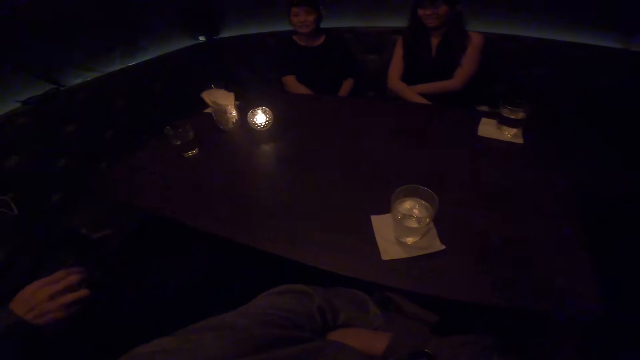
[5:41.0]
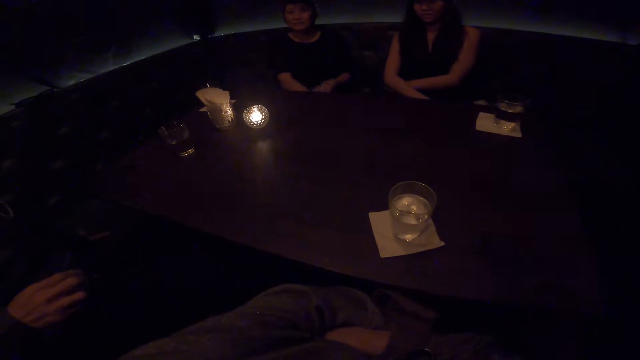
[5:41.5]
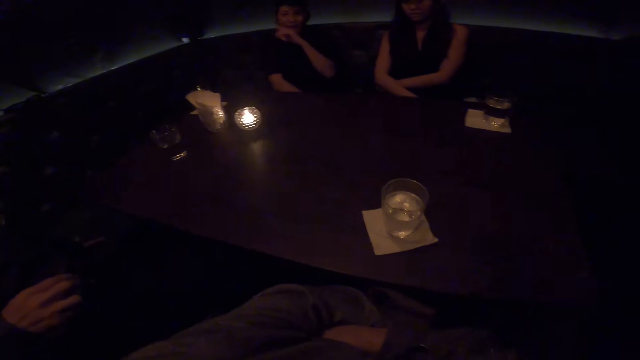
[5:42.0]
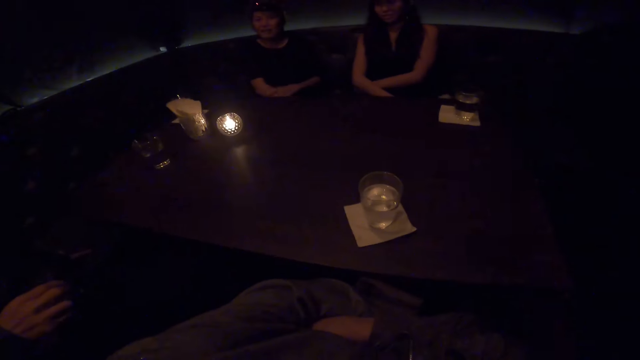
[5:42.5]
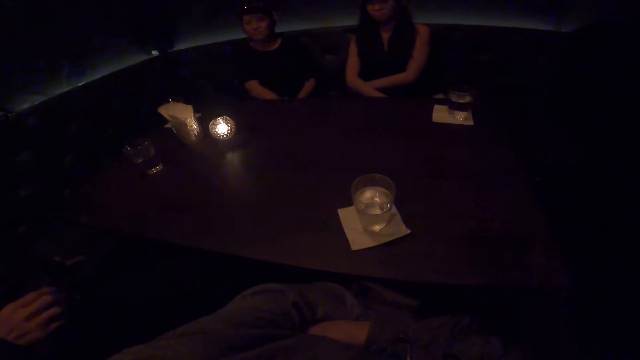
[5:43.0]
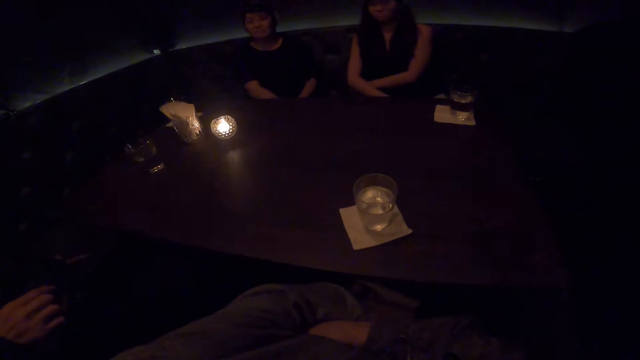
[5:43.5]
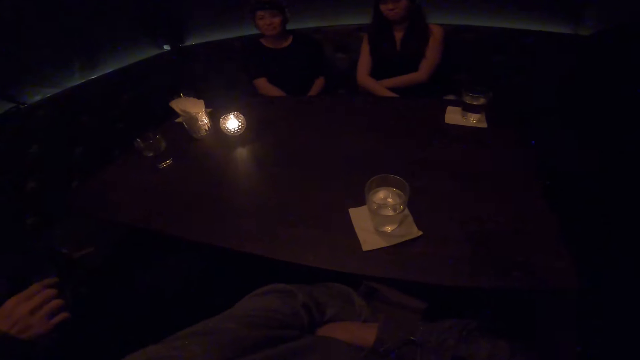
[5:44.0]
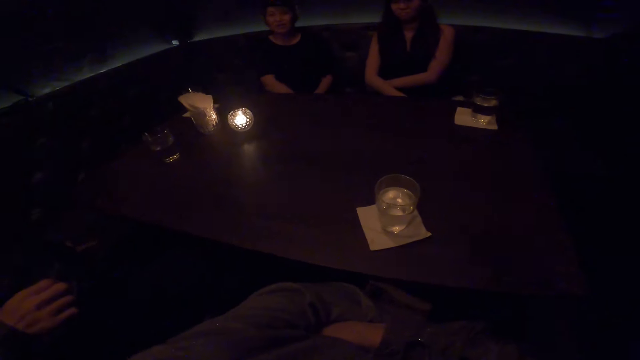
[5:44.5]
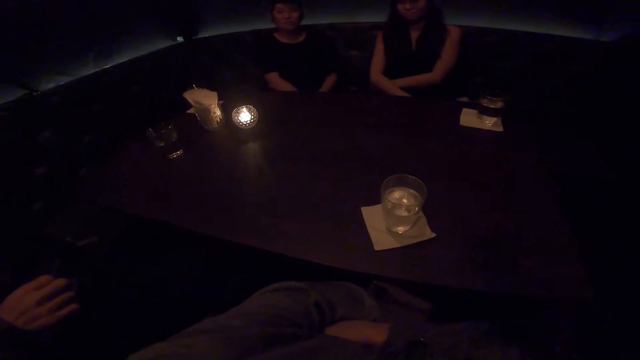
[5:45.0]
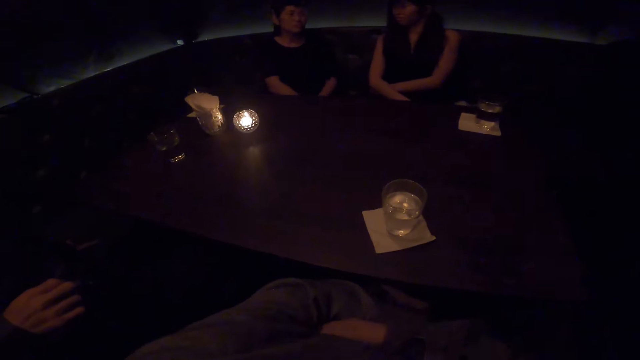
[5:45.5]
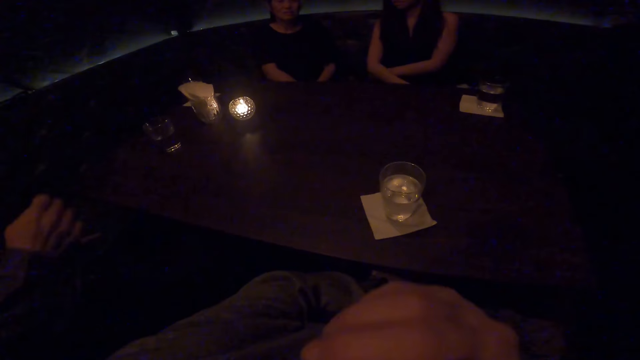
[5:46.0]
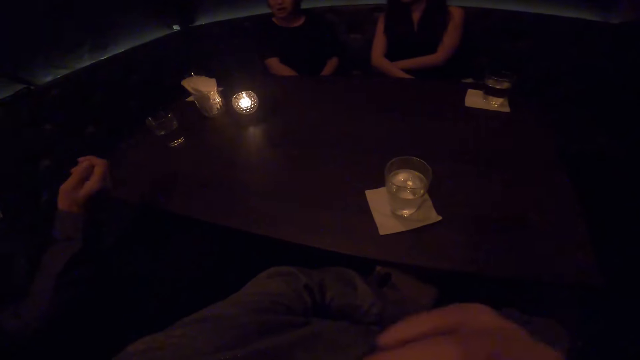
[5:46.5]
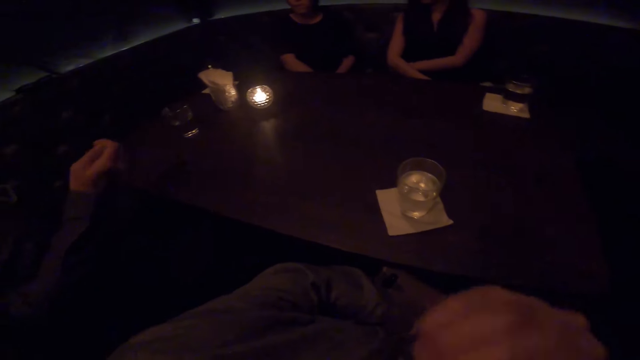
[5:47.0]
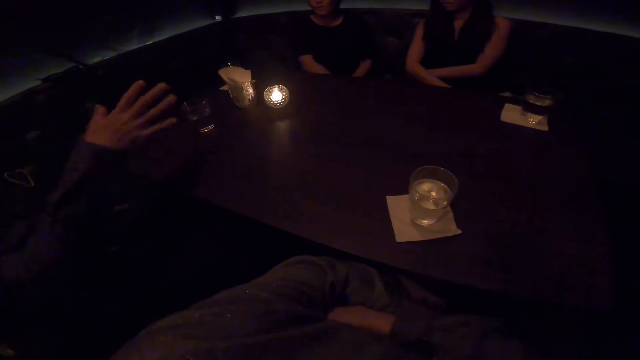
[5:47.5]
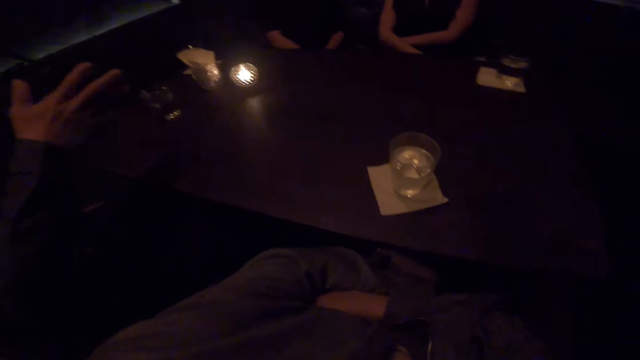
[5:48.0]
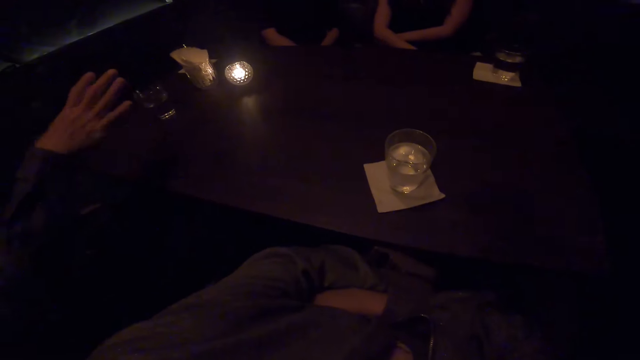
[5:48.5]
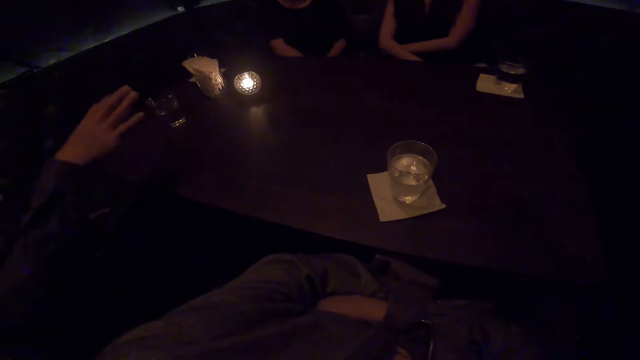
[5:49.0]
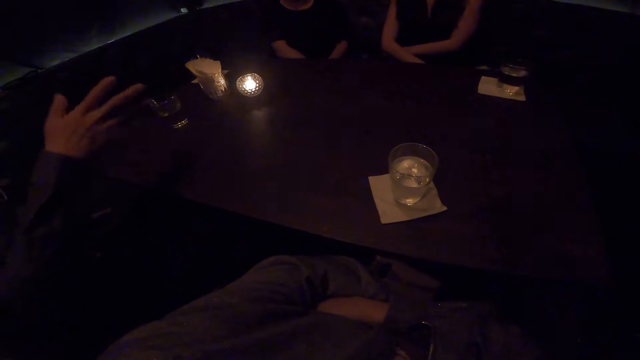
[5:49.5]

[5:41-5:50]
The camera wearer touches her face with her left hand. A person talks to another person.

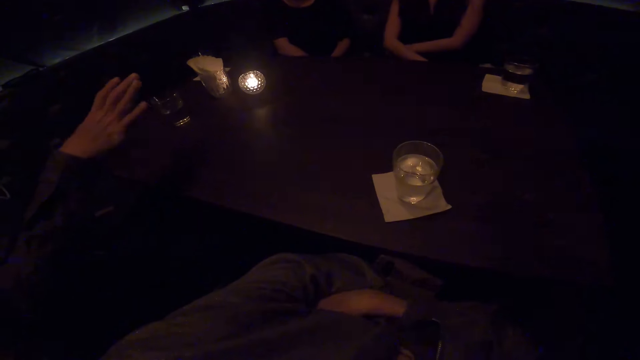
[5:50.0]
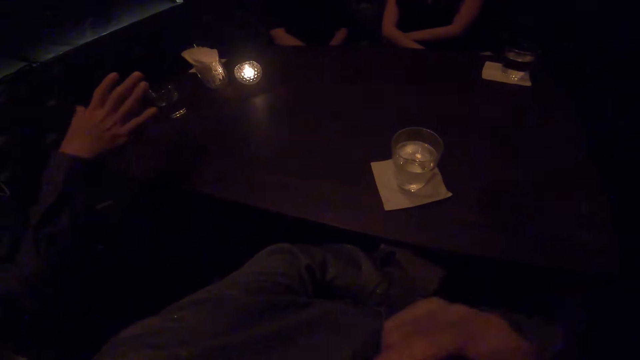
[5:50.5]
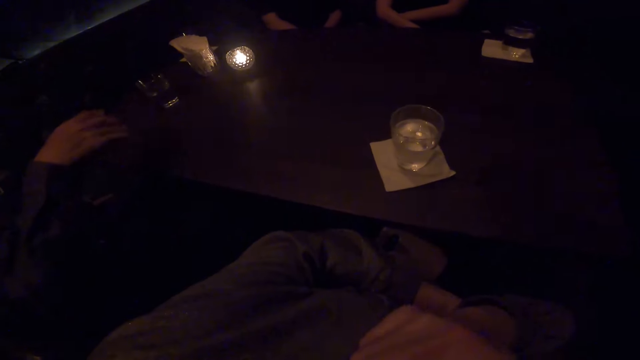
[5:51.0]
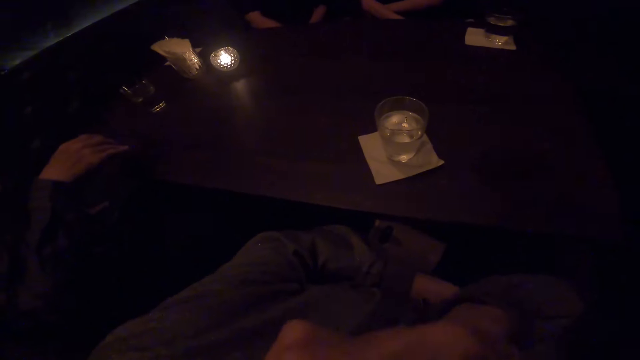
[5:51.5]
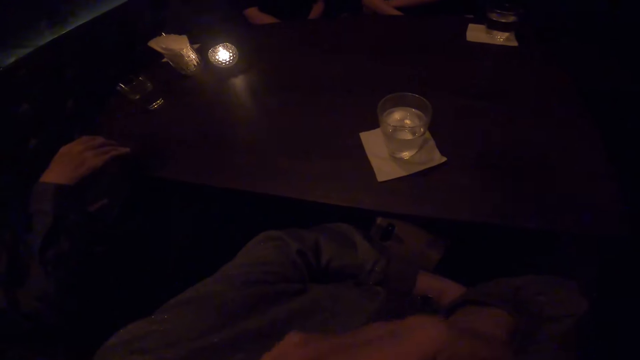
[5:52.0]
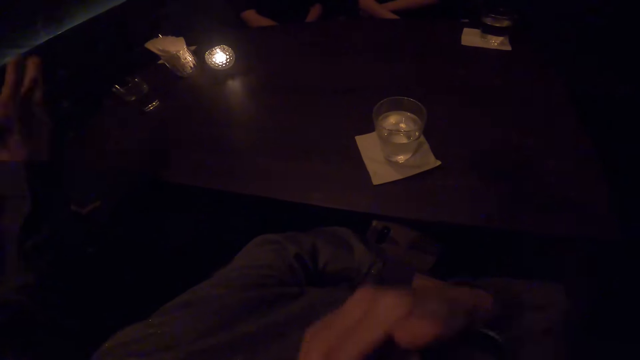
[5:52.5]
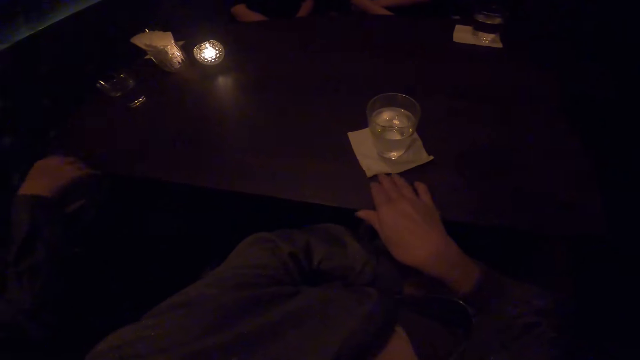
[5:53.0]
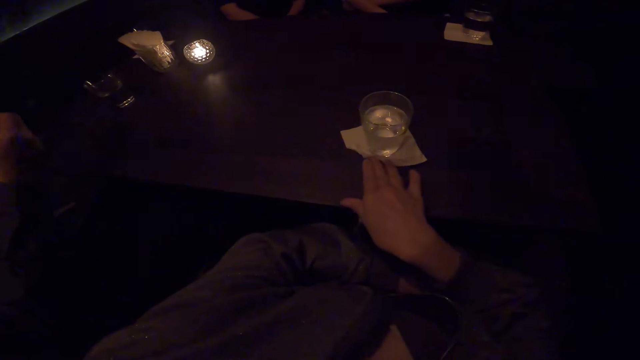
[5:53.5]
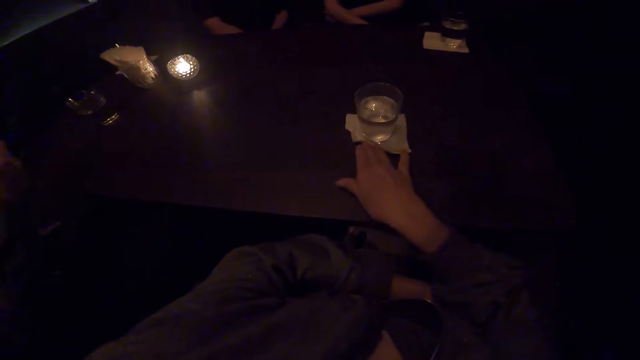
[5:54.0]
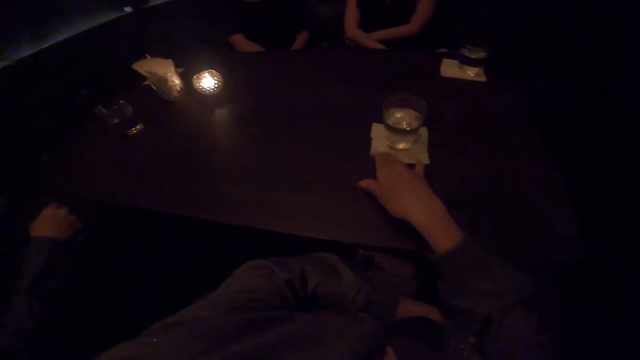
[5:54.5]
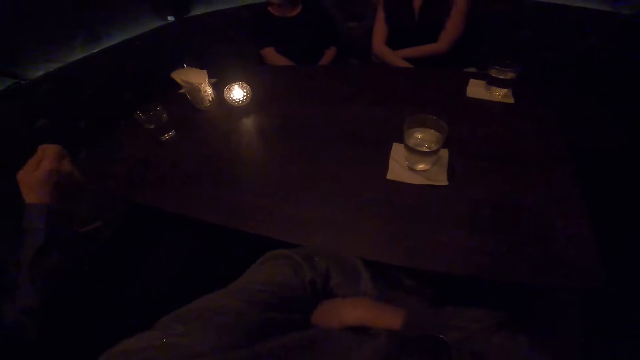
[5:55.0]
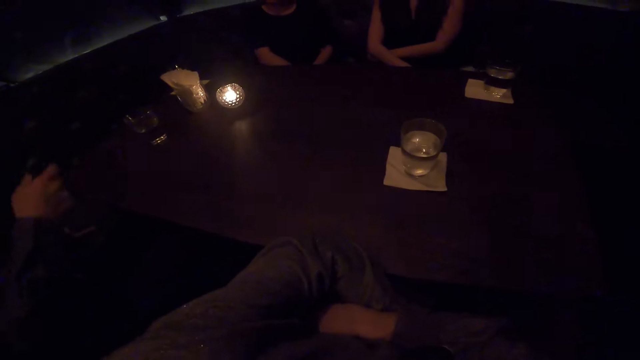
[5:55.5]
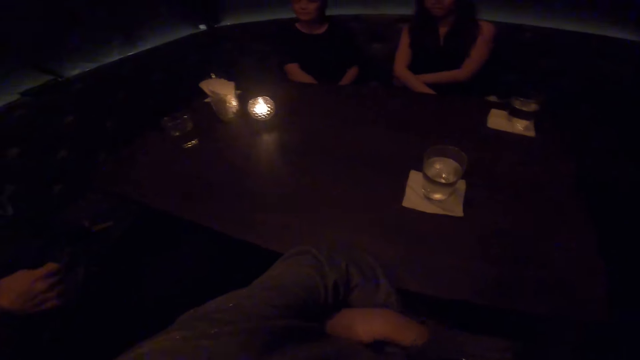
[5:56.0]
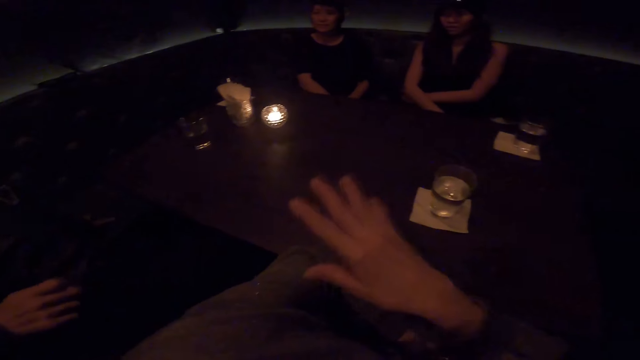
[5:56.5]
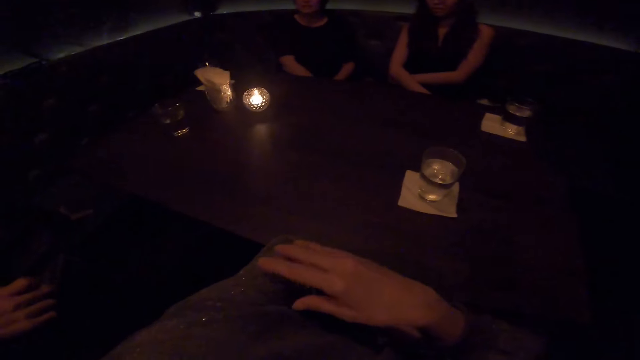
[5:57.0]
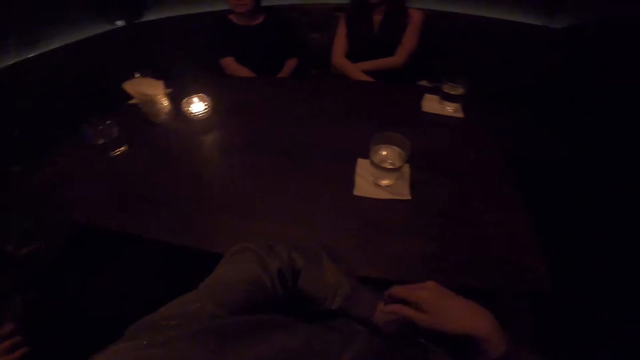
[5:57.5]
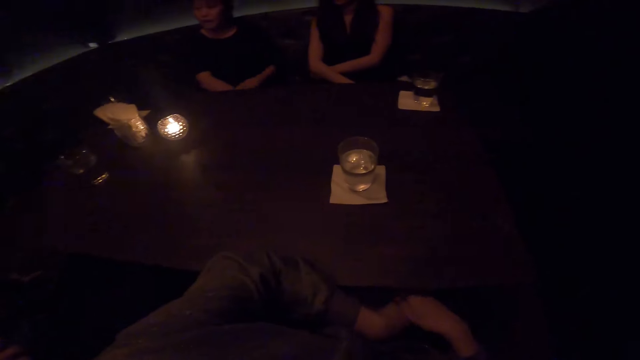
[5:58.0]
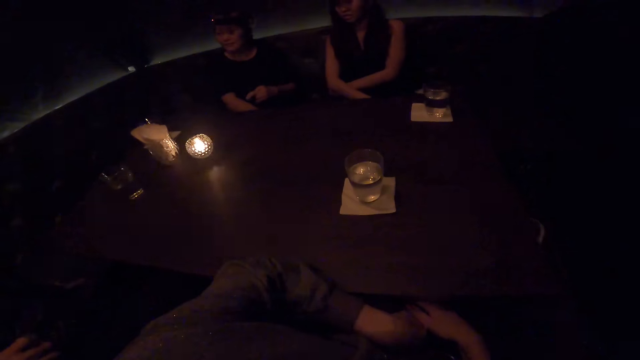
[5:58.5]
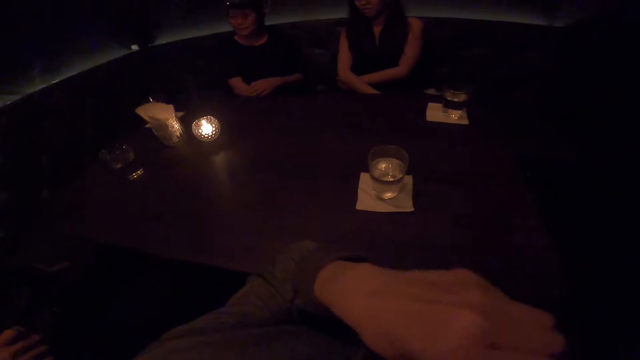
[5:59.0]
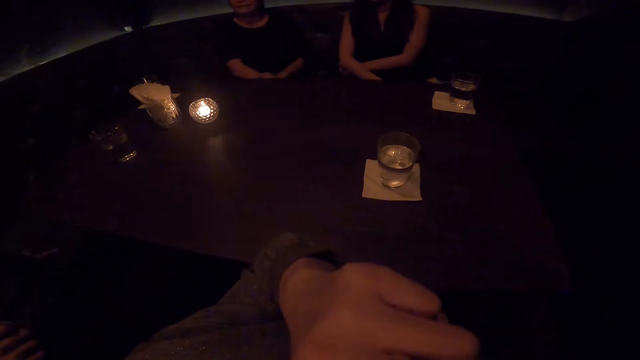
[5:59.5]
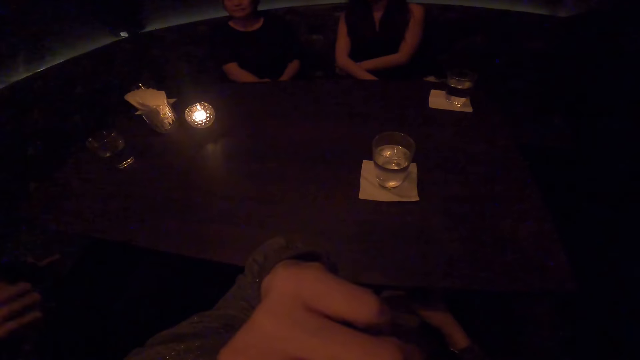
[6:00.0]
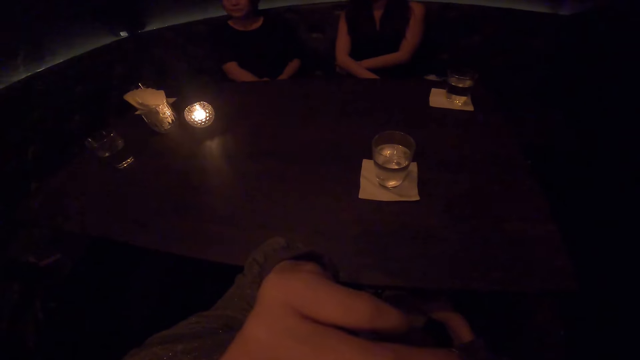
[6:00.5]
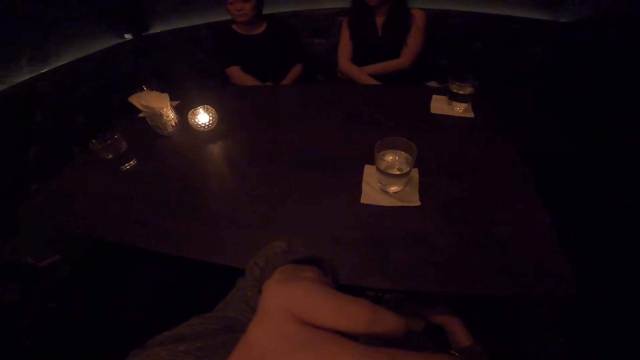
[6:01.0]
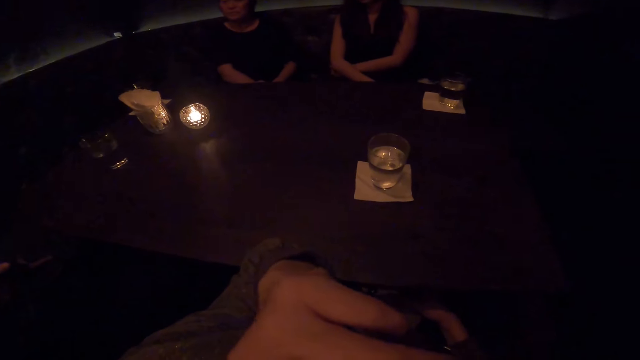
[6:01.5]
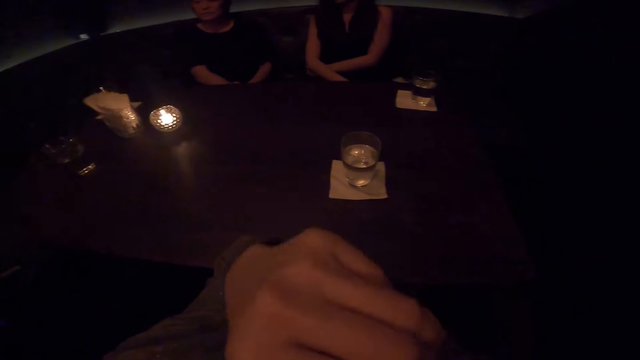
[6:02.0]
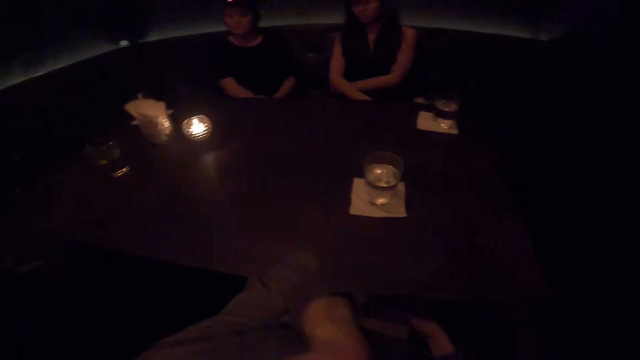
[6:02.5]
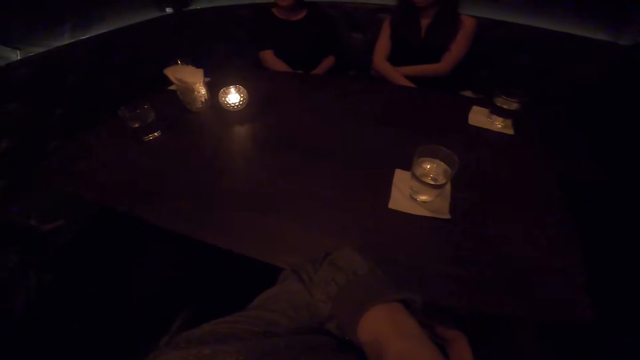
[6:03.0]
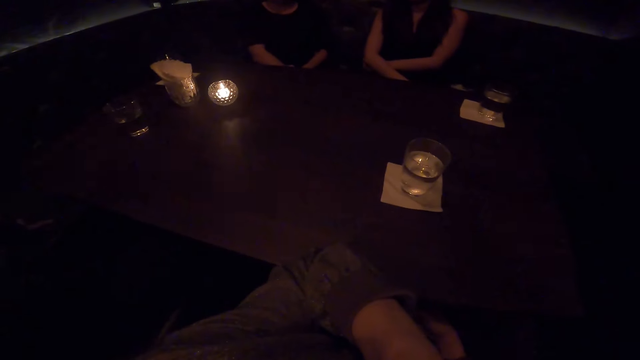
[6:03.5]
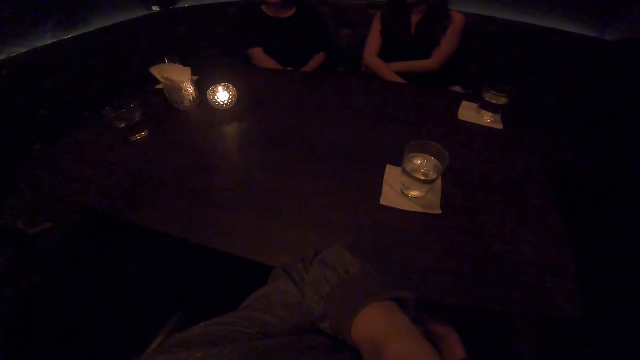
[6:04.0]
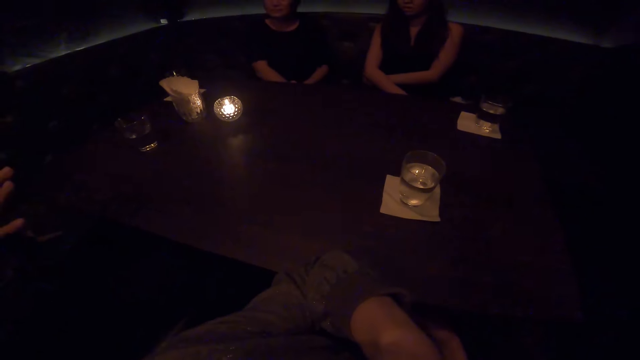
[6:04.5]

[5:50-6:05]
The camera wearer cleans her mouth with her right hand. She pushes a cup of water forward on the table with her right hand. She interacts with a man, a woman and another woman. She talks to a person. Another person talks to the first person. The camera wearer touches her nose with her left hand.
